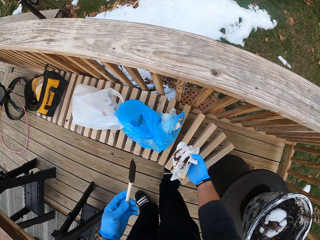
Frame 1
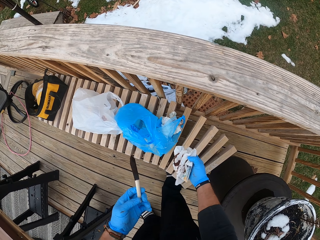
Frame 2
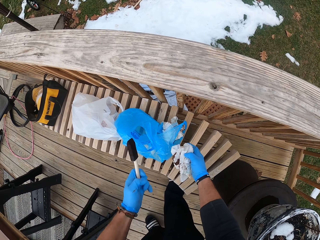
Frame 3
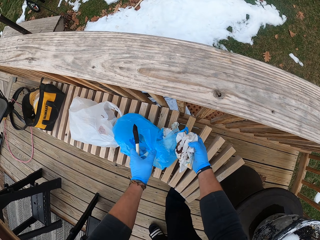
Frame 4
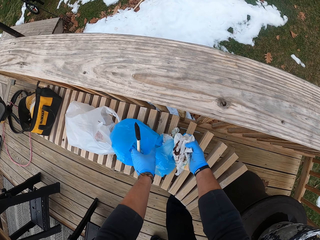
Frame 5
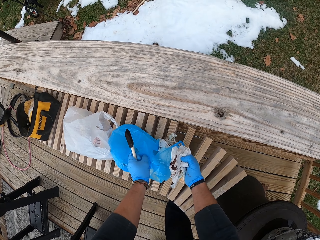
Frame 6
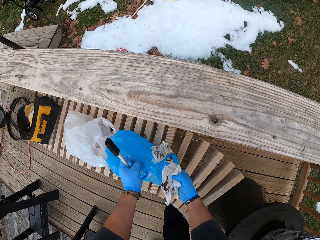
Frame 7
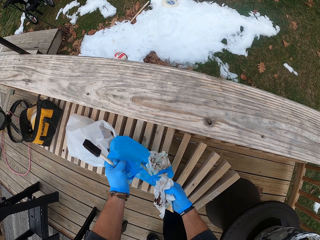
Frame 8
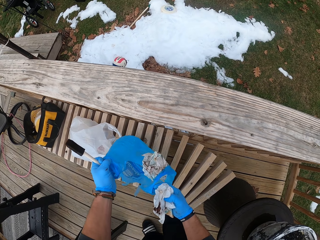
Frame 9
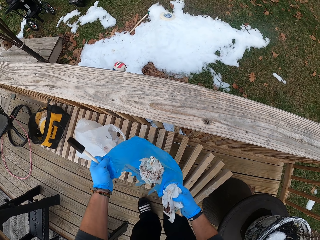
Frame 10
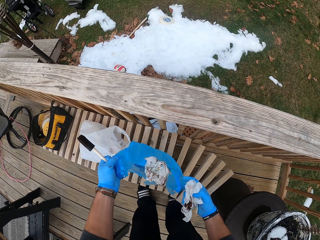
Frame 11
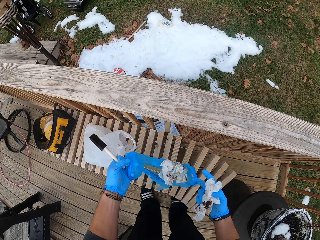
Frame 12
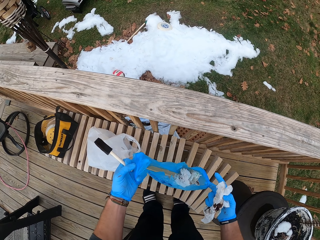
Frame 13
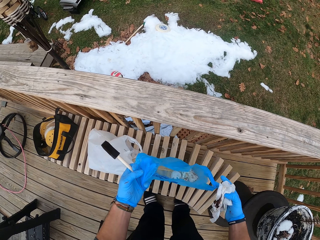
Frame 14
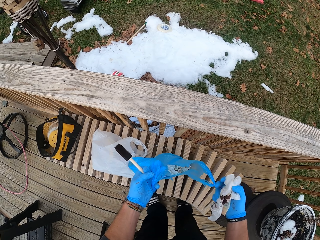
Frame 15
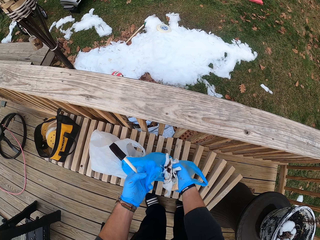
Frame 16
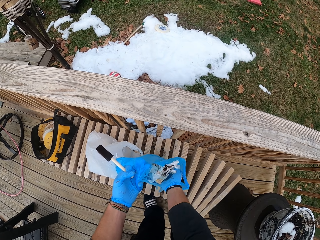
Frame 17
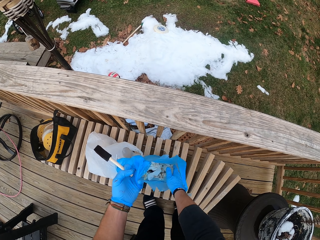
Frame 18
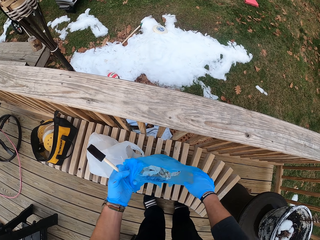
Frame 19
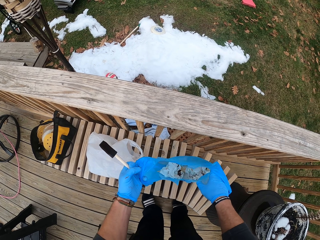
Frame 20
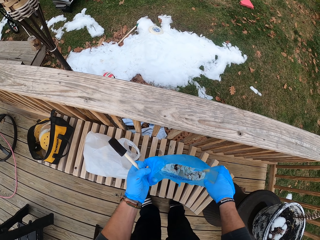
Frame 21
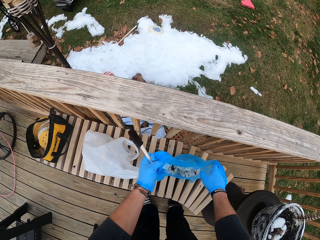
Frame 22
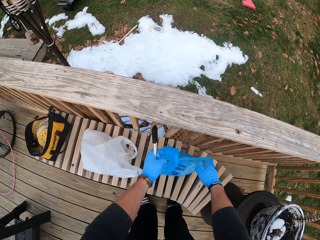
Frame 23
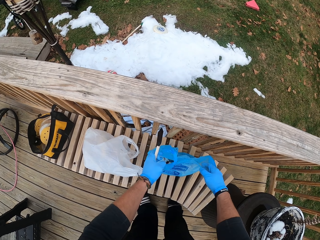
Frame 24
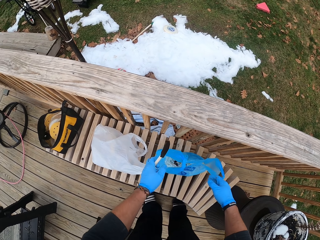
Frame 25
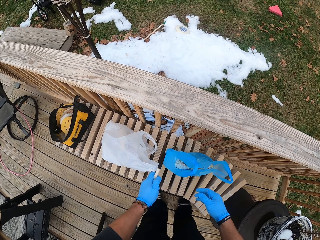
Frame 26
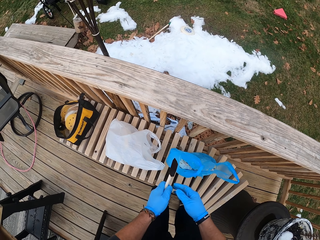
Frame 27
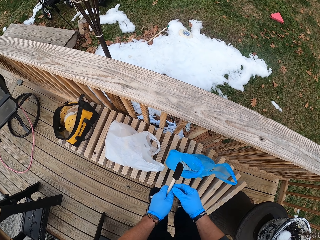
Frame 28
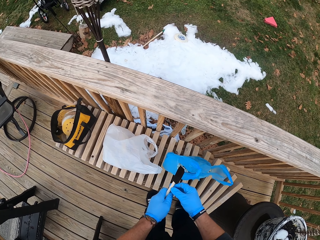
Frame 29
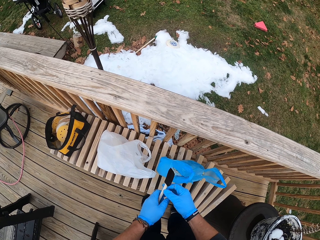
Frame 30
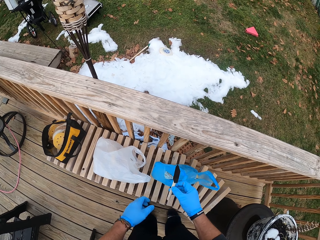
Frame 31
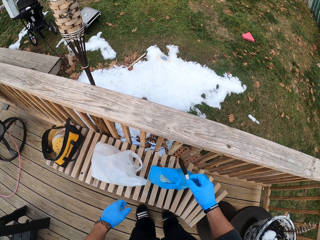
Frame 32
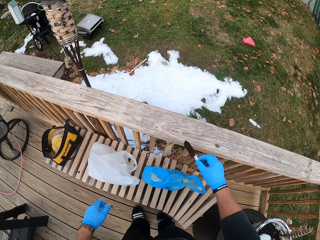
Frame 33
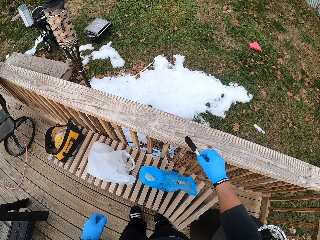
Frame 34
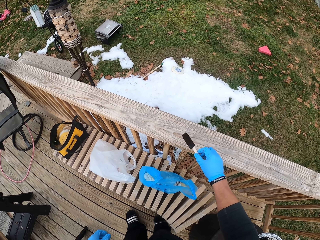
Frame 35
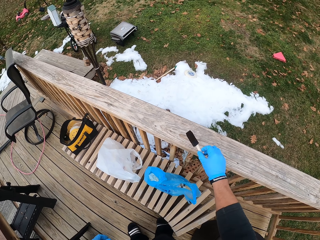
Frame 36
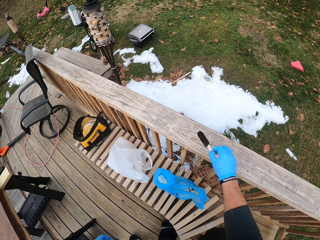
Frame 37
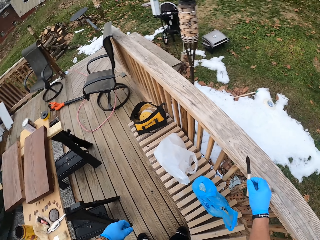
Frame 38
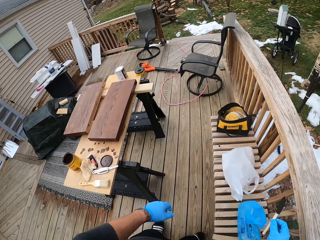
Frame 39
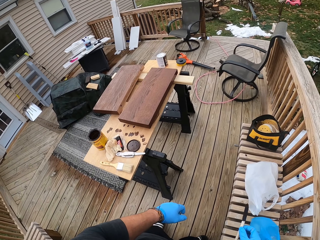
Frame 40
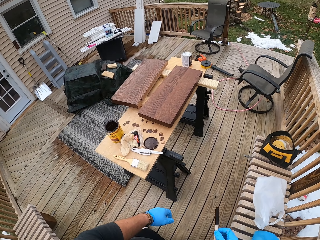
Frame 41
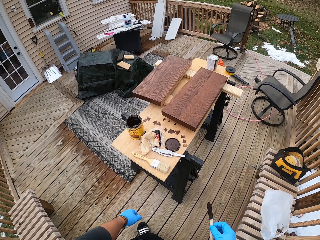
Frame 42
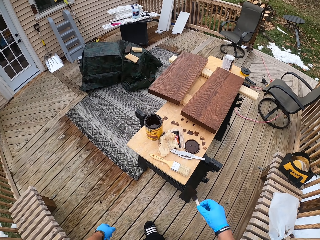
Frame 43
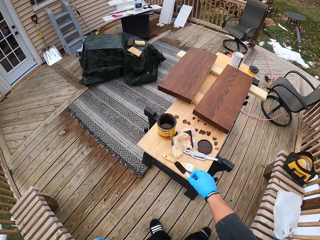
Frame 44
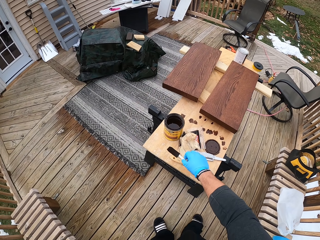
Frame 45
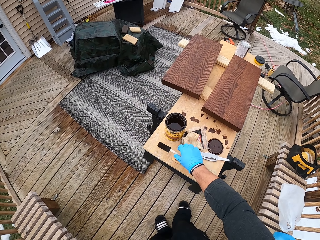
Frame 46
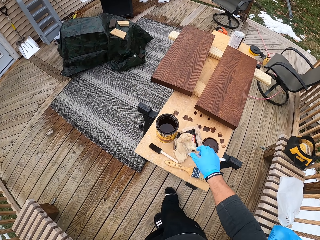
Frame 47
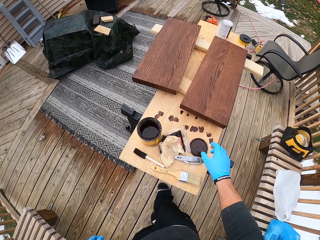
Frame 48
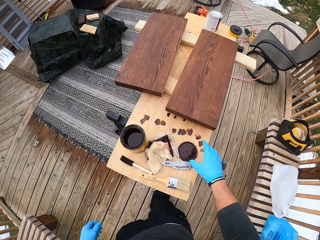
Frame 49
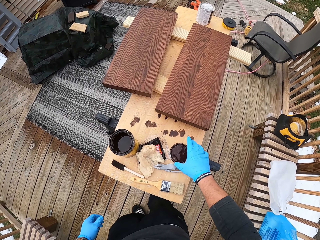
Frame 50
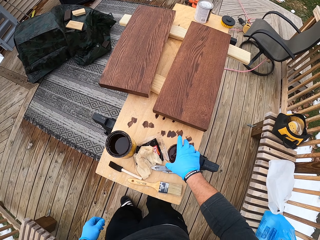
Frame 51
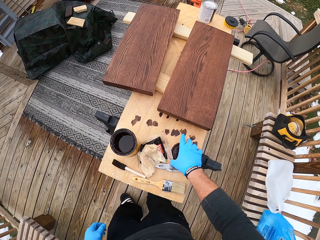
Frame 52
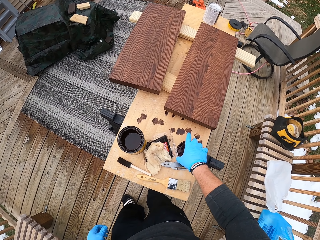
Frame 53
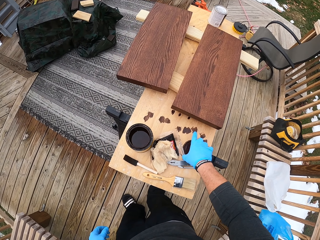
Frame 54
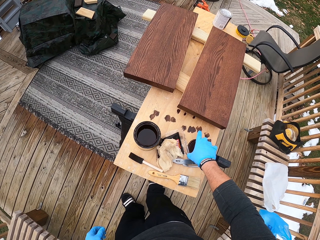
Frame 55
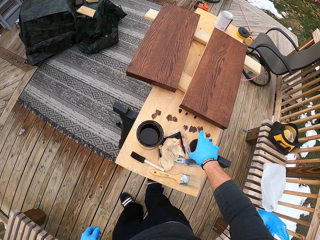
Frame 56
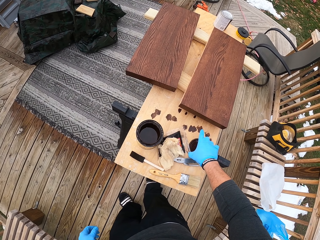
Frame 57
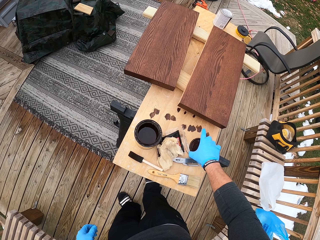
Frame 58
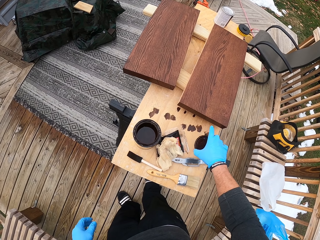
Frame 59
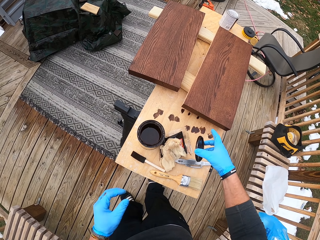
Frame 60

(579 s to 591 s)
The camera wearer holds the nylon on the wooden bench with his hands. He opens a paper bag. He drops the piece of tissue paper into the nylon with his right hand. He drops the nylon on the wooden bench with his hands. He passes the paintbrush from his left hand to his right hand. He drops the paintbrush on the workbench with his right hand. He picks a container lid from the workbench with his right hand.

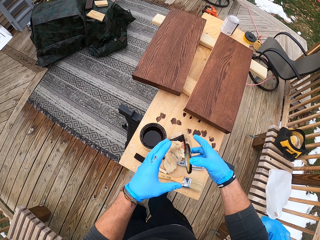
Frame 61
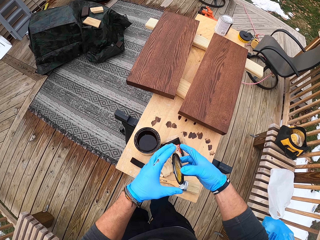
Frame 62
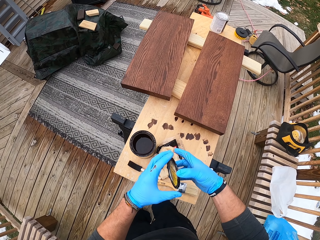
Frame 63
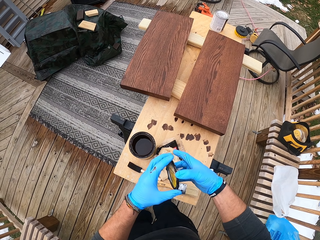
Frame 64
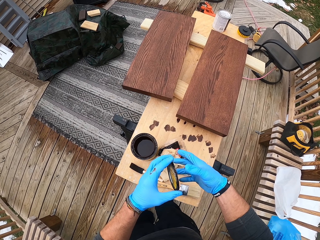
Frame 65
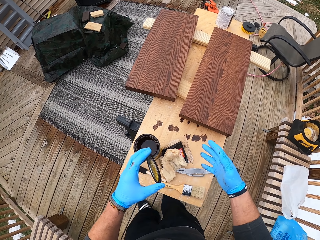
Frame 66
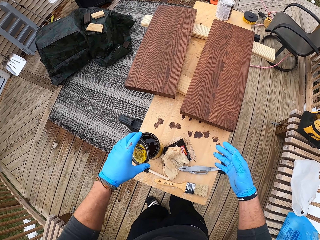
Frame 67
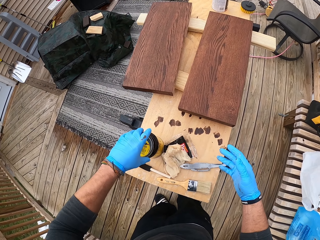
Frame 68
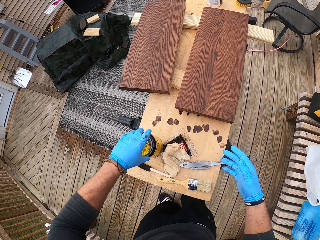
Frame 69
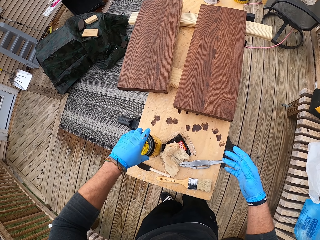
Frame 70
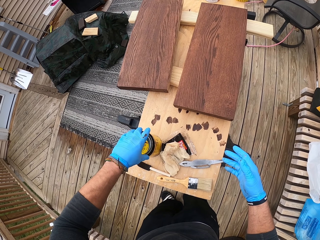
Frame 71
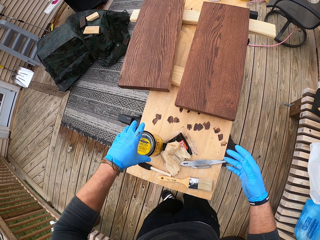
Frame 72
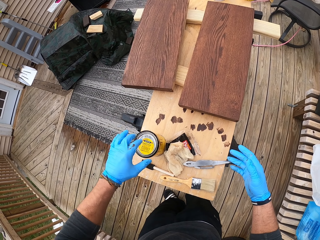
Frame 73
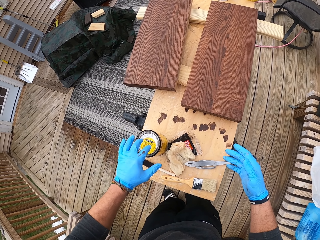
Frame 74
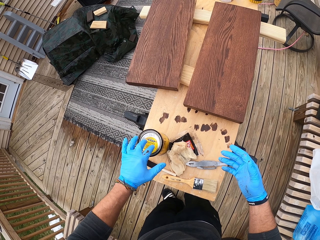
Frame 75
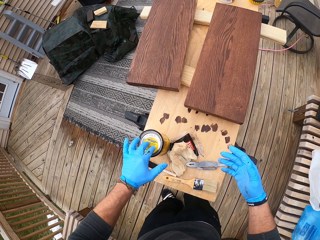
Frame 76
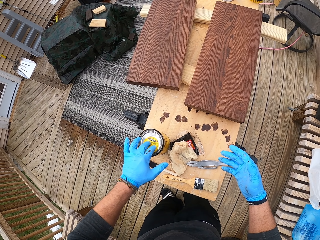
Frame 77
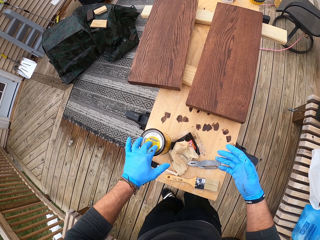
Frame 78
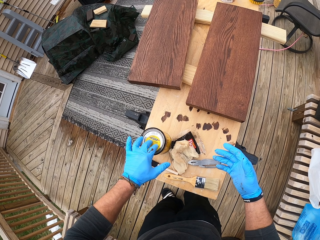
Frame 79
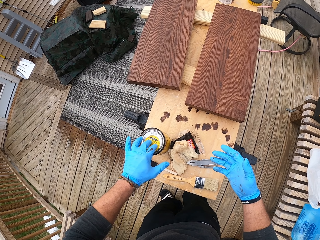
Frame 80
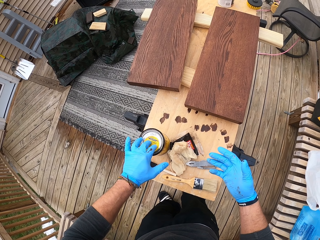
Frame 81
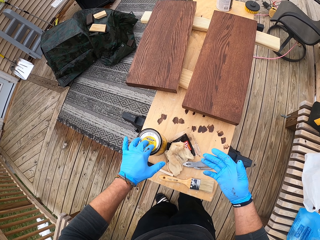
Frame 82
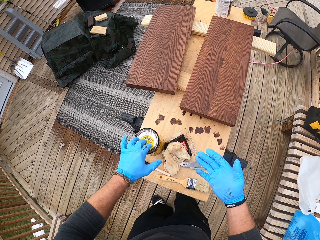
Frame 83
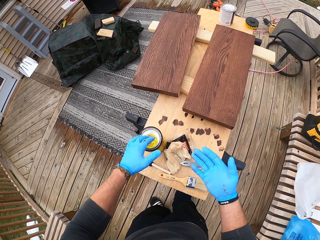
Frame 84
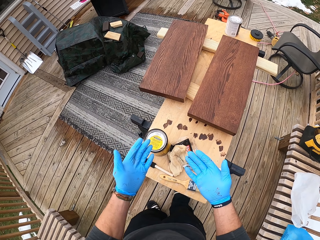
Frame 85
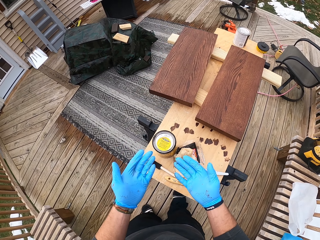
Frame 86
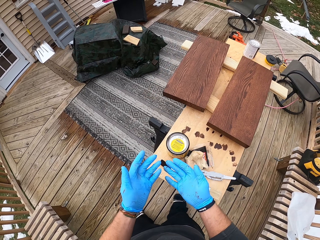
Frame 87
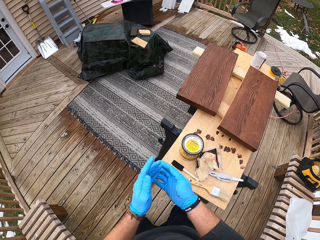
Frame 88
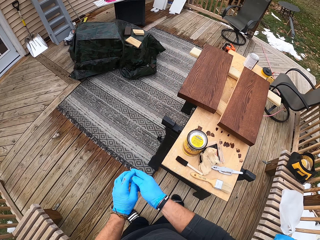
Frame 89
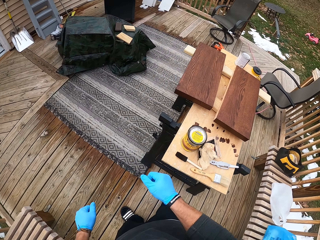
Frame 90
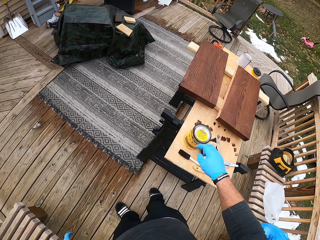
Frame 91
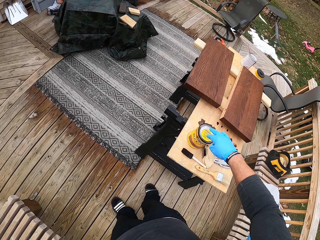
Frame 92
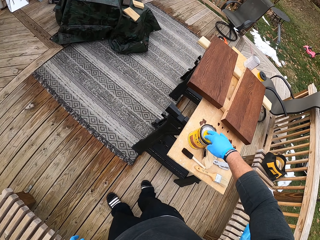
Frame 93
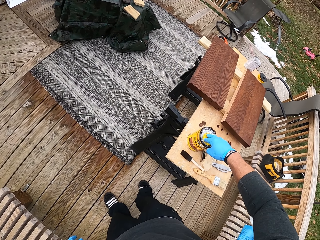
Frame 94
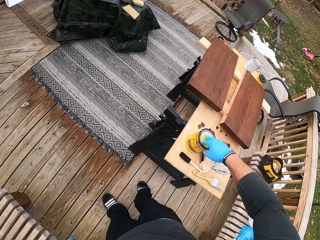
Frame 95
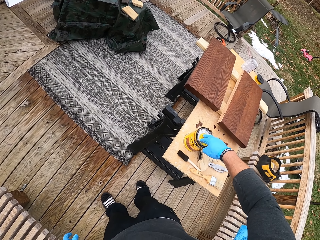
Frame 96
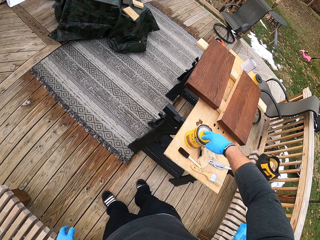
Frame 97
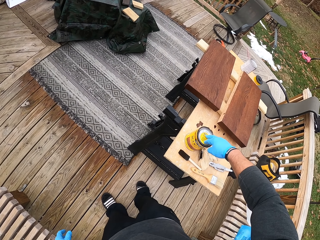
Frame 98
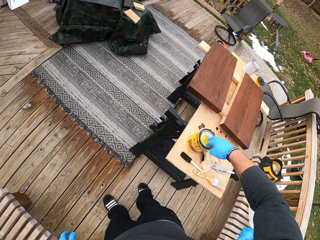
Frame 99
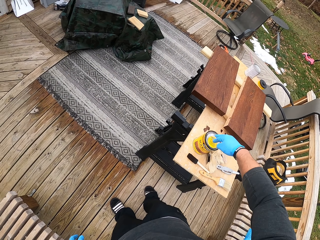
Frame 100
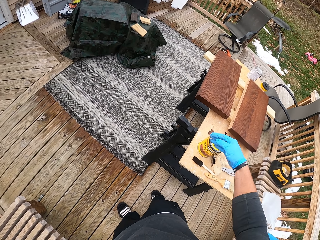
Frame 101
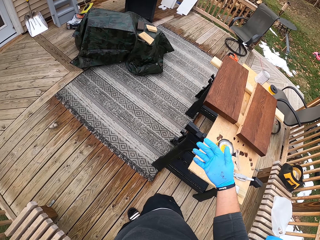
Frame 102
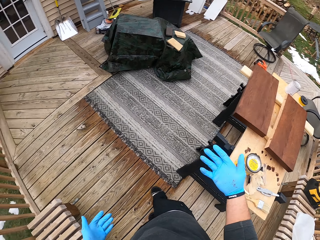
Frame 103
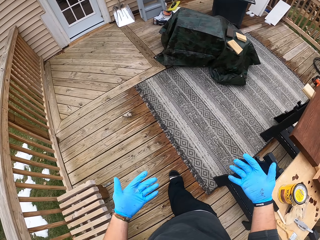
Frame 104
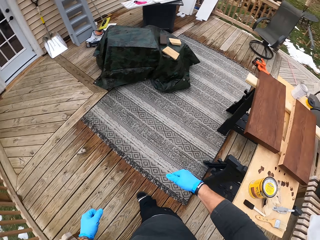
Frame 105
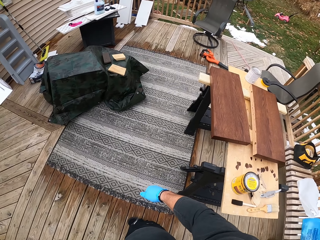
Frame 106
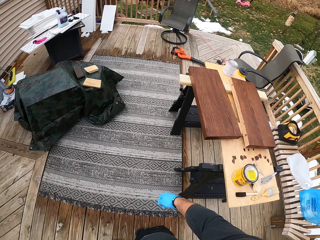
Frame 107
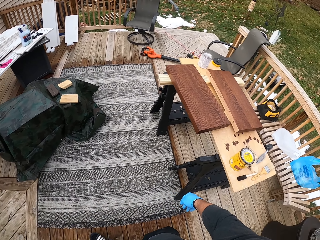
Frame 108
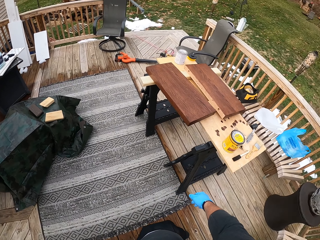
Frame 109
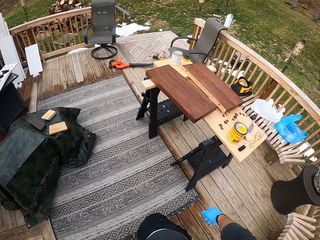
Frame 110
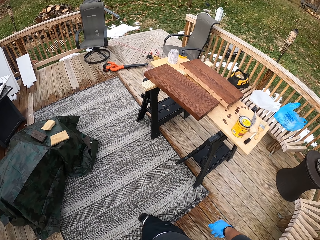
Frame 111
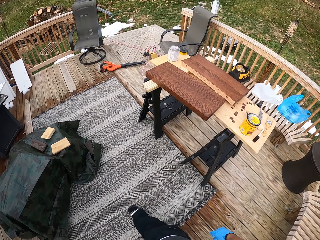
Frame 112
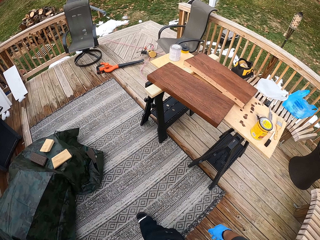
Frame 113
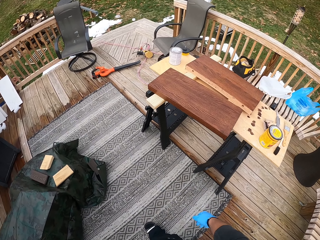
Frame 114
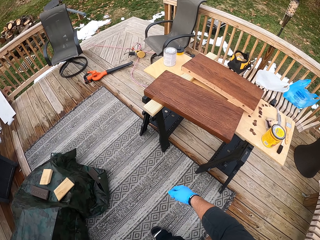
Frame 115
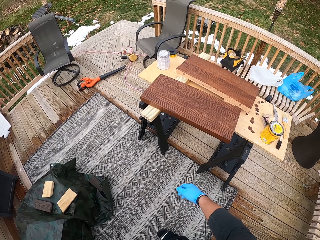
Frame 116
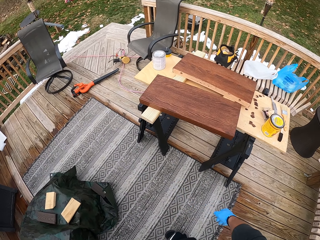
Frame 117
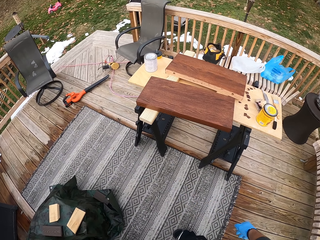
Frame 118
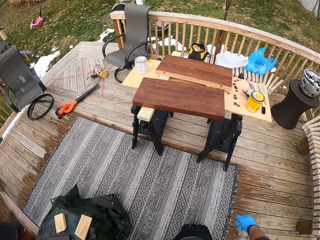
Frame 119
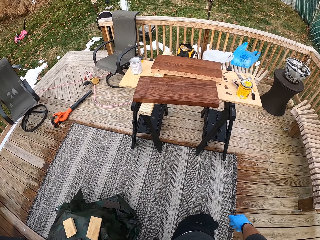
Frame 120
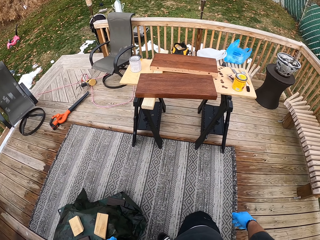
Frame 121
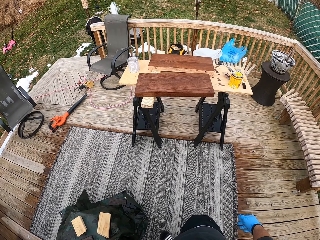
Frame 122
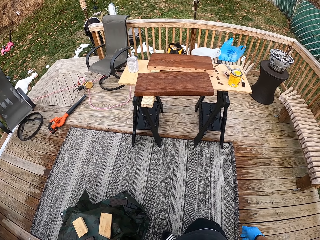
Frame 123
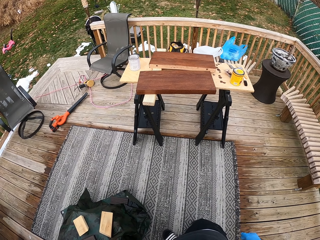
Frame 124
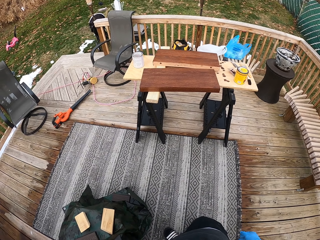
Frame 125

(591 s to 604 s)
The camera wearer passes the container lid from his right hand to his left hand. He covers the container with the container lid in his left hand. He presses the container lid on the container with his left hand. He presses the container lid on the container with his right hand.
